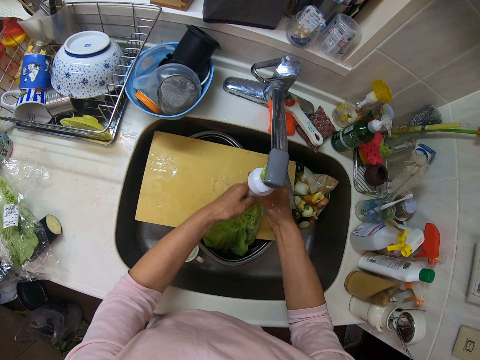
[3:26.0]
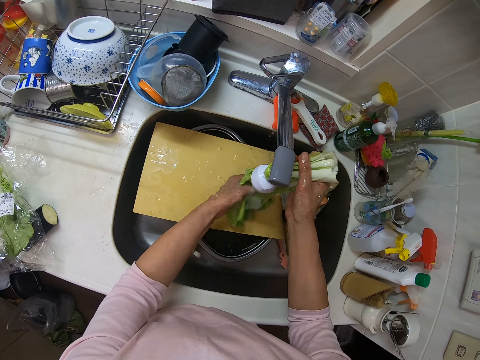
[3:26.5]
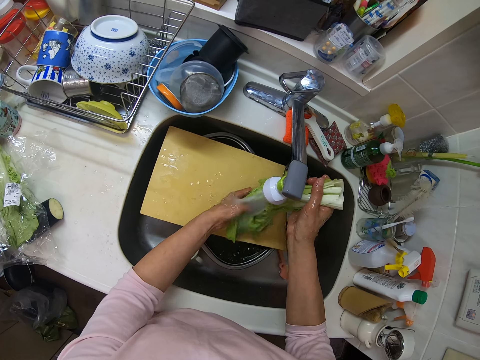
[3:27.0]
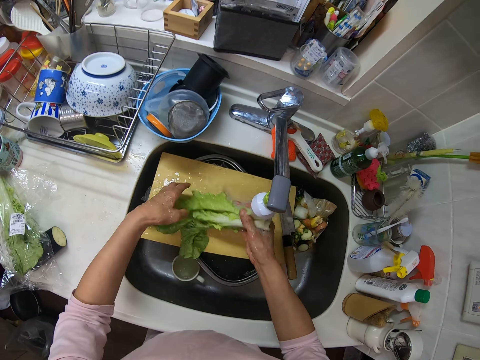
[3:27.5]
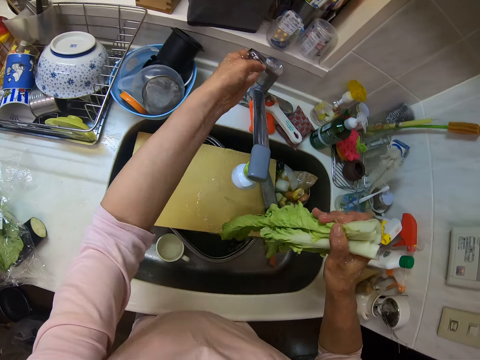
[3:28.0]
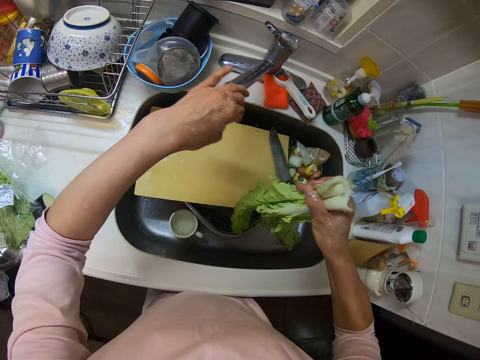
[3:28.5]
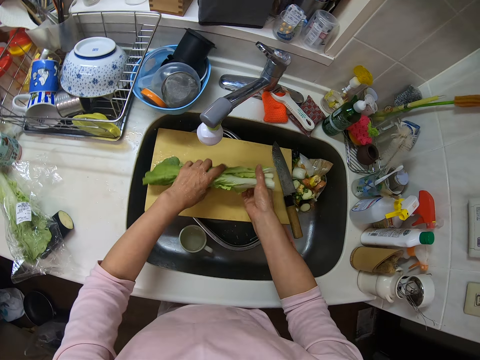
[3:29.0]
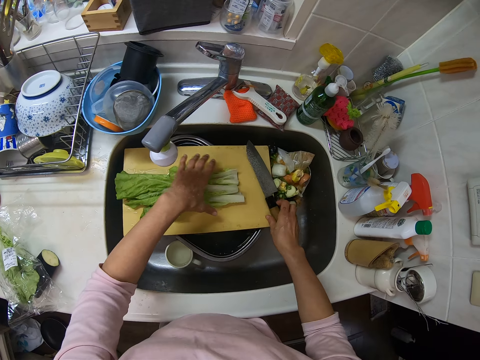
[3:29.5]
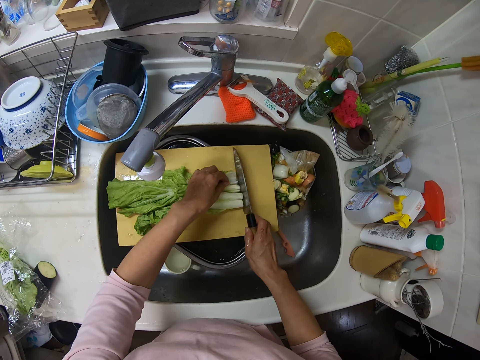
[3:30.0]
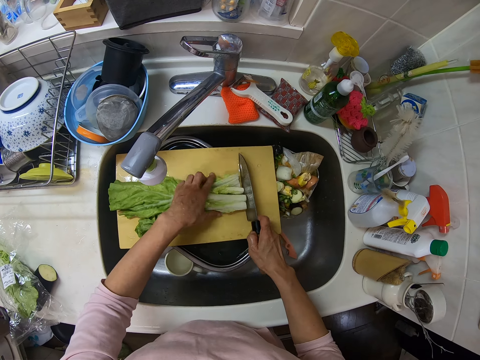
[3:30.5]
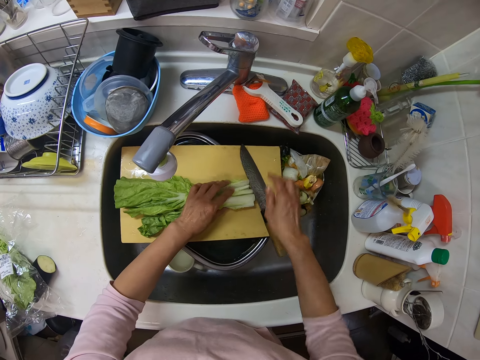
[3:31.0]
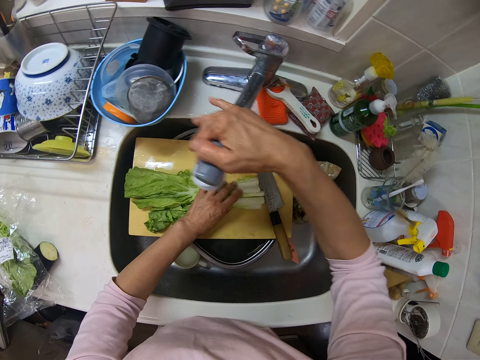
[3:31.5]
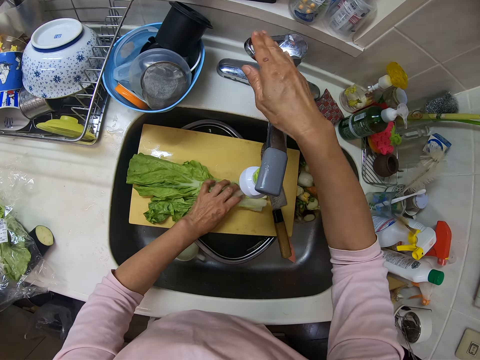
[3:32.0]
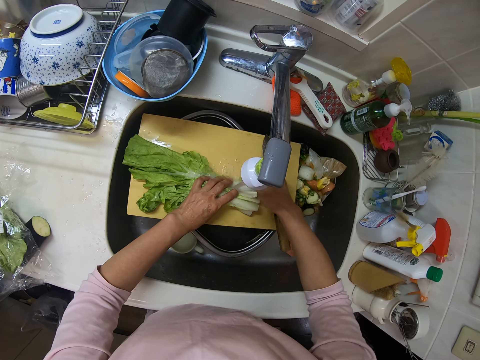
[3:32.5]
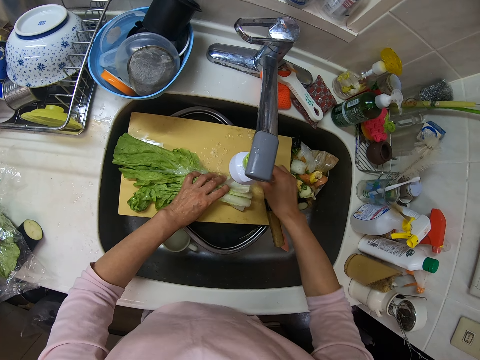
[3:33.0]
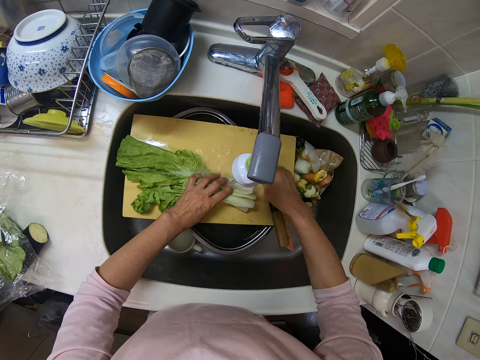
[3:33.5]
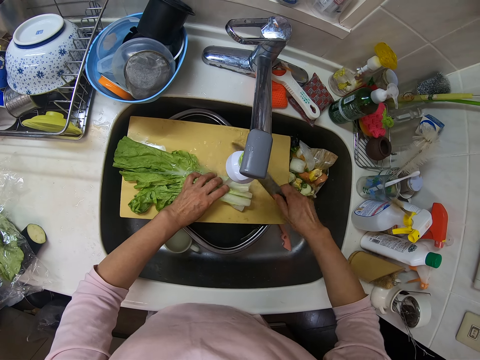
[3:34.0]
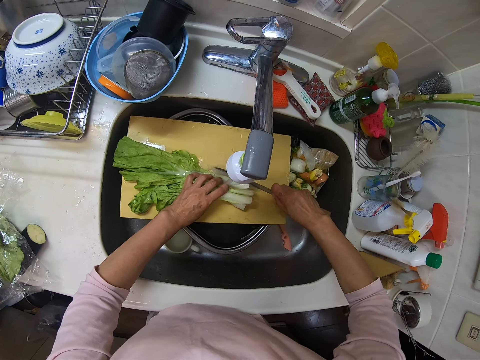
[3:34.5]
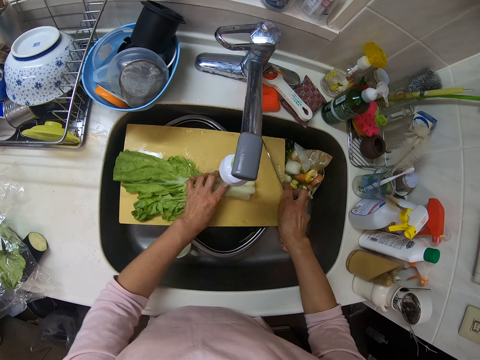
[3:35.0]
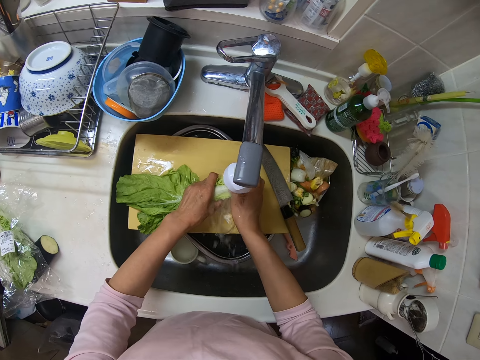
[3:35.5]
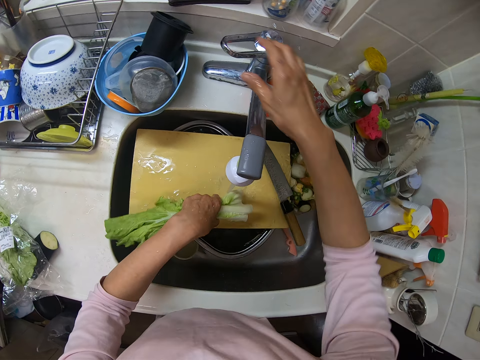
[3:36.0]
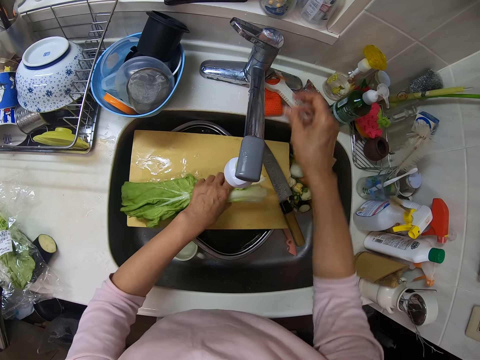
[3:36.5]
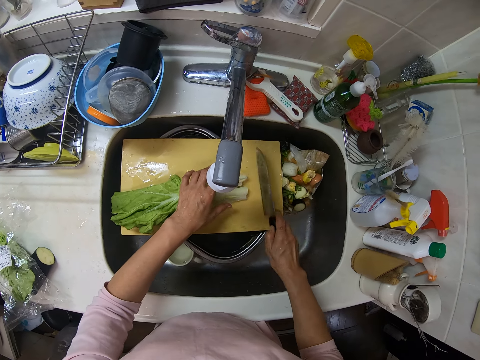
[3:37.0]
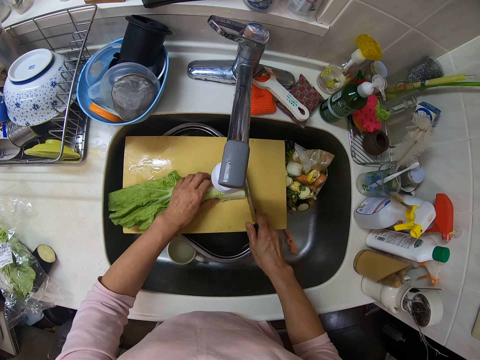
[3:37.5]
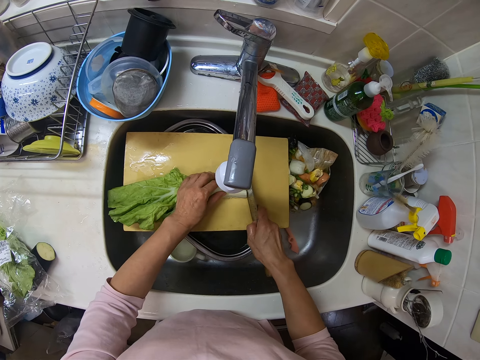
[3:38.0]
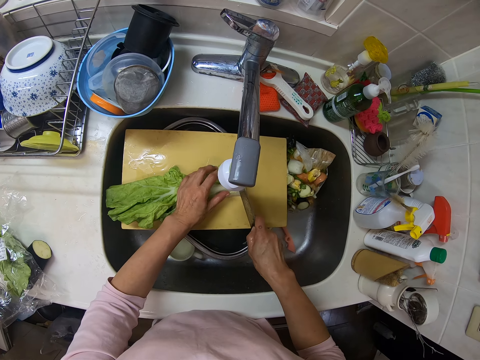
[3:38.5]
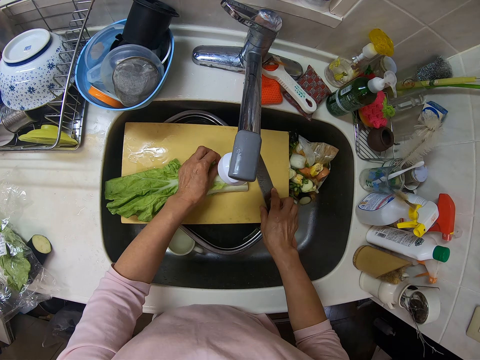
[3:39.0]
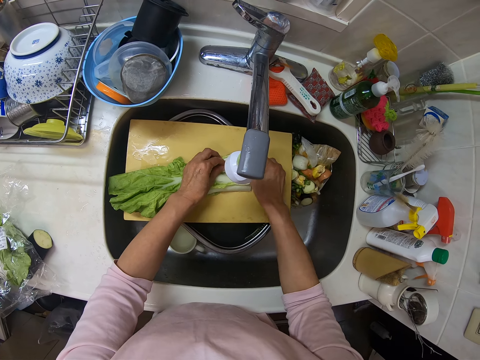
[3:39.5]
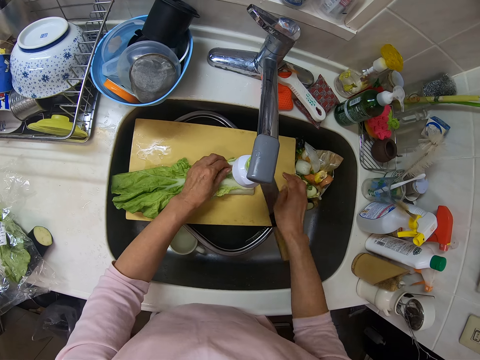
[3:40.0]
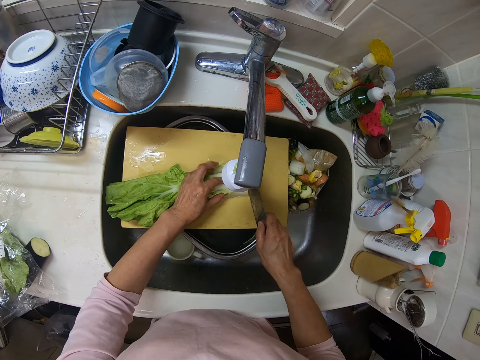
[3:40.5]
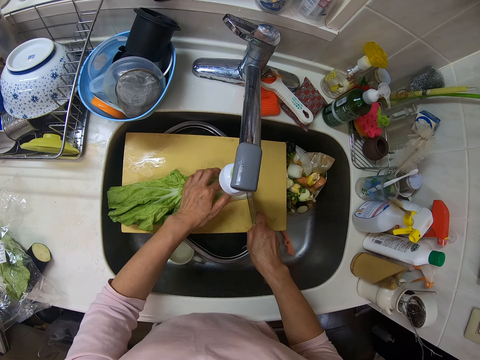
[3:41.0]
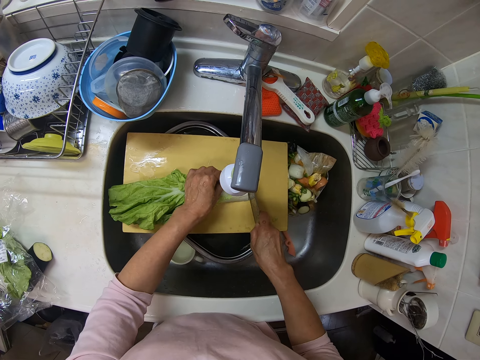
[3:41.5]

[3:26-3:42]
The camera wearer puts off the tap. She moves the nozzle of the tap sideways. She drops the spinach on the chopping board. She takes the knife from the chopping board. She puts the lettuce together on the chopping board and places the knife on the chopping board. She moves back the nozzle of the tap. She puts on the tap. She rinses the lettuce on the chopping board. She picks up the knife from the chopping board. She cuts part of the lettuce with the knife. She places the knife on the chopping board. She rinses the lettuce. She puts off the tap. She takes the knife from the chopping board. She chops the spinach. She places the knife on the chopping board. She cleans a part of the lettuce with her hand. She takes the knife from the chopping board.

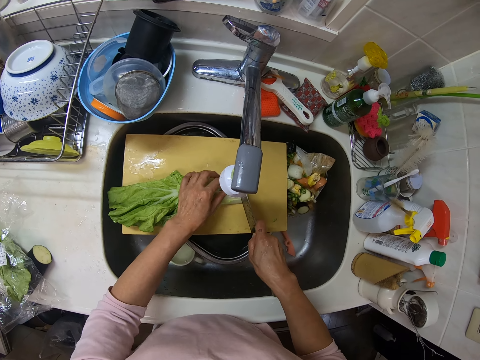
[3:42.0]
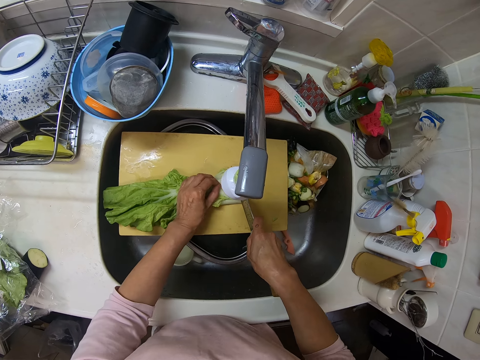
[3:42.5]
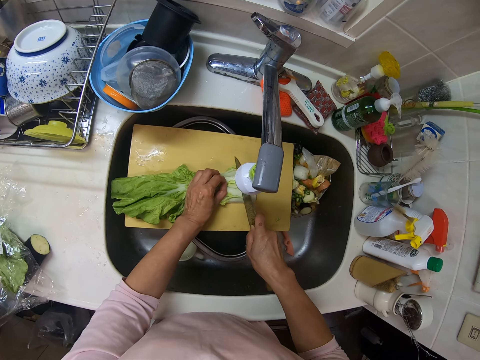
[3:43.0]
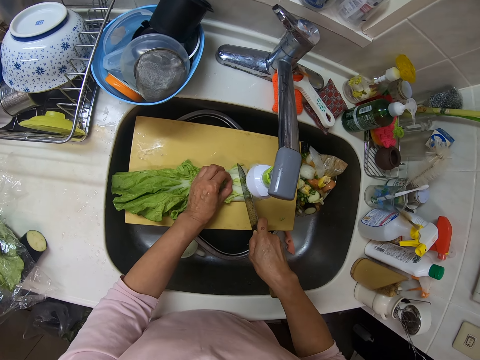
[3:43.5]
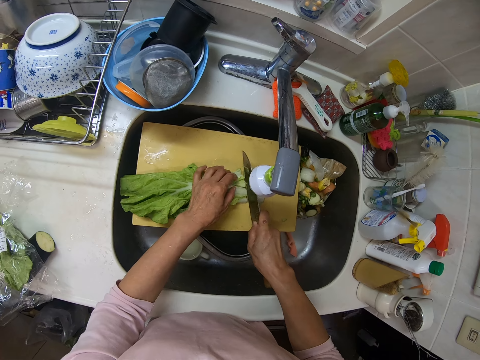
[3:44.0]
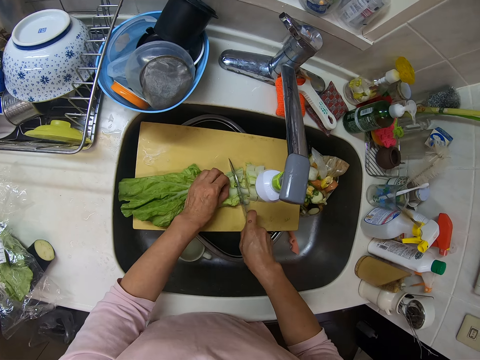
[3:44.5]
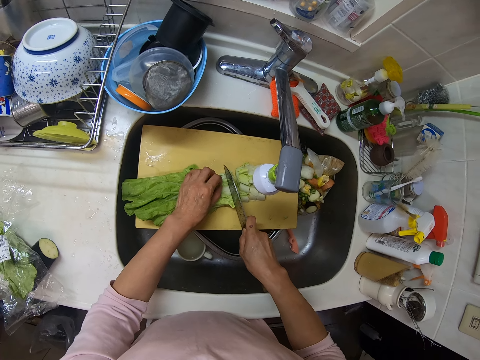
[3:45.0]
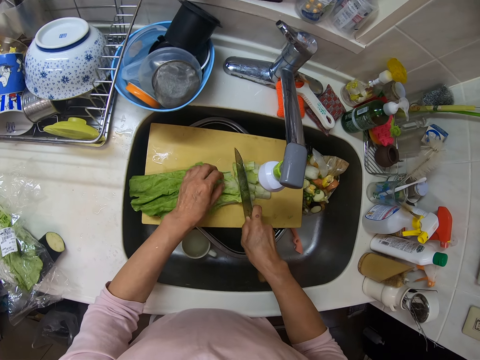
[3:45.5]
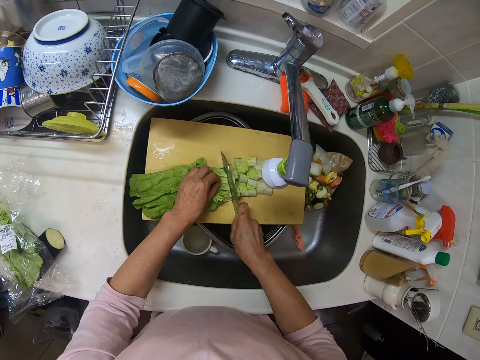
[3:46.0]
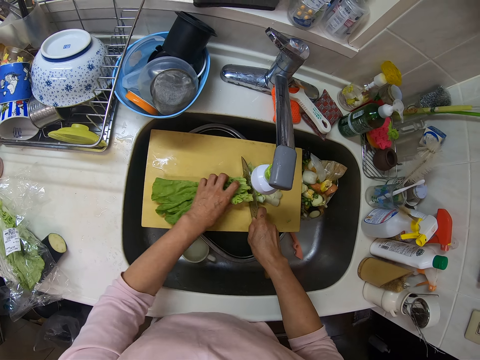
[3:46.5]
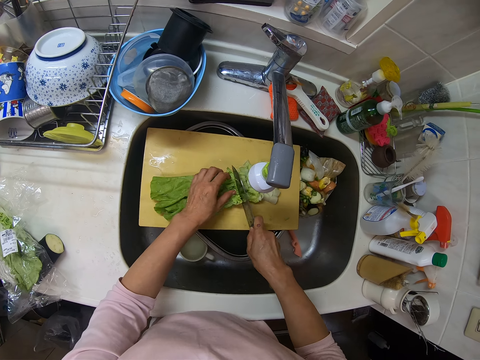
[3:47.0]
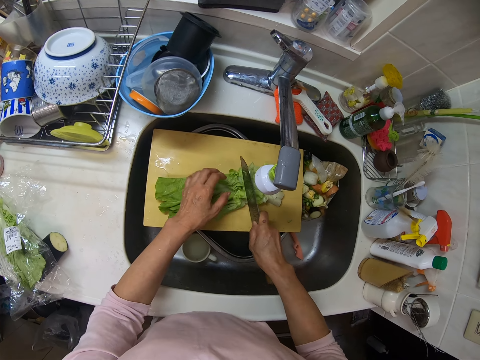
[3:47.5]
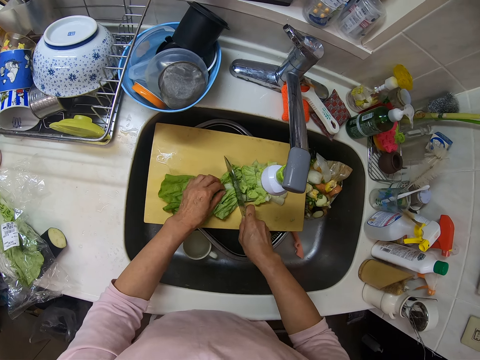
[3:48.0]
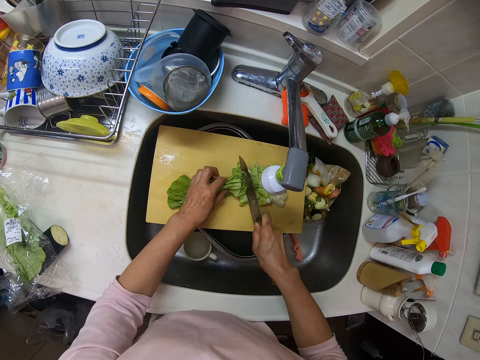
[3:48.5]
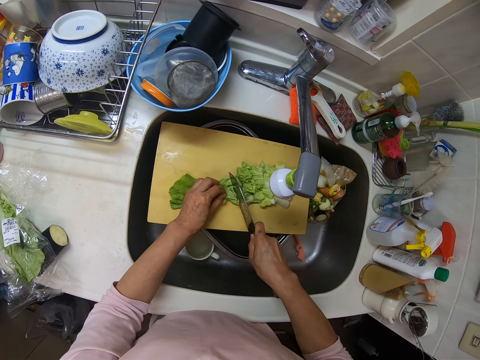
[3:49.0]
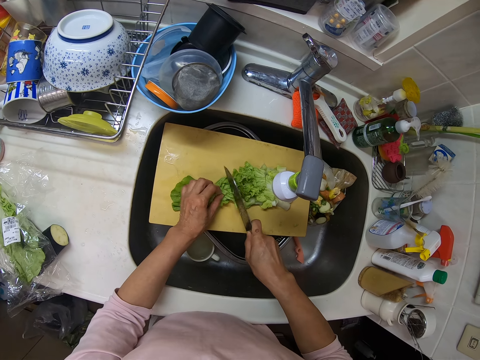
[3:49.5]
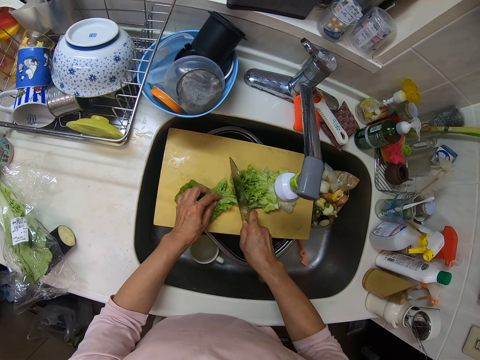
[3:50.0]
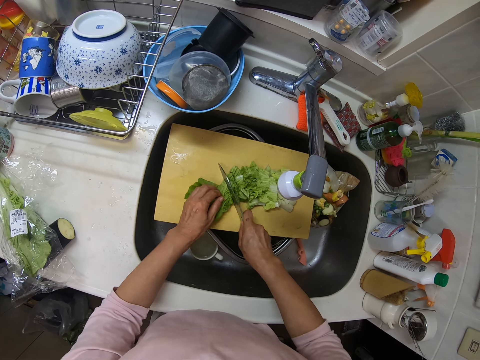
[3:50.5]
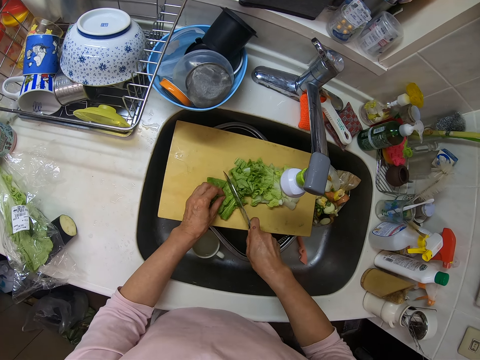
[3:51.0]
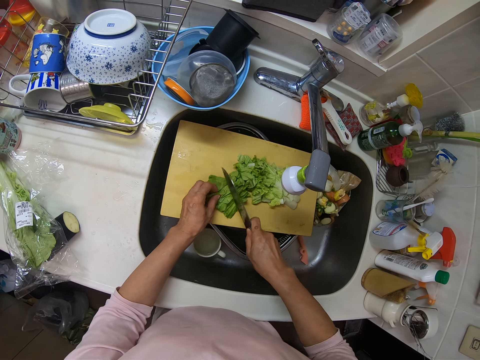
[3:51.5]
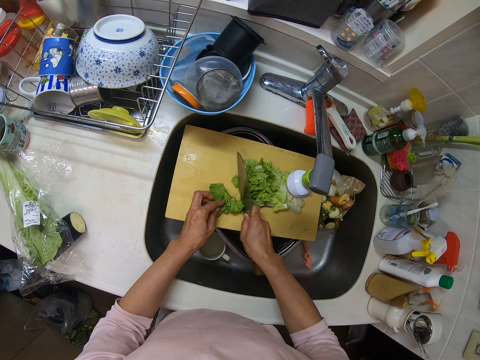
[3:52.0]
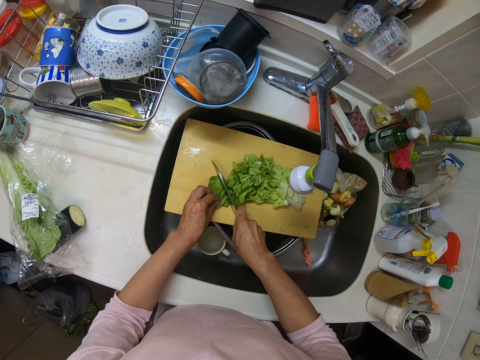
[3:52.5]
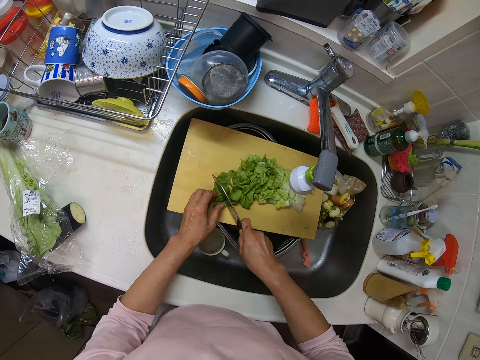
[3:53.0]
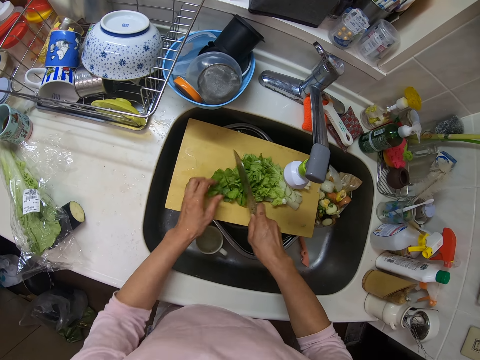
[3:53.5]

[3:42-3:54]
The camera wearer cuts the lettuce into pieces on the chopping board with the knife.
